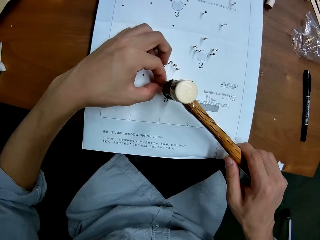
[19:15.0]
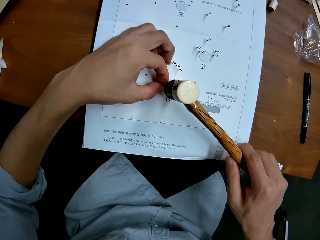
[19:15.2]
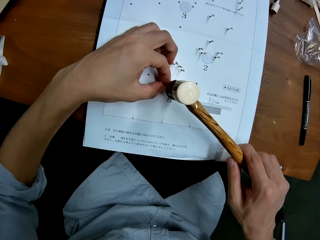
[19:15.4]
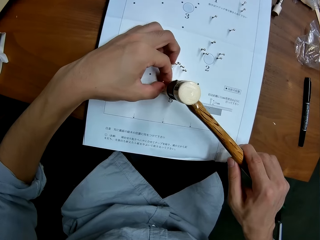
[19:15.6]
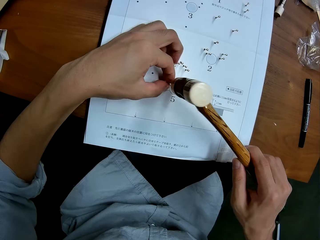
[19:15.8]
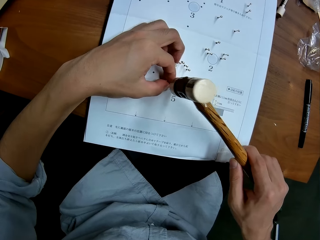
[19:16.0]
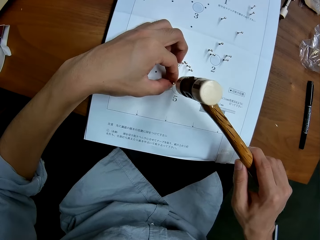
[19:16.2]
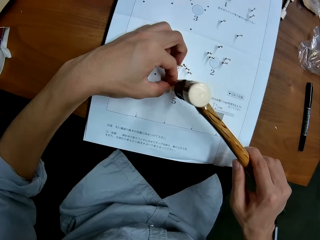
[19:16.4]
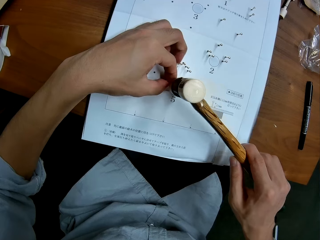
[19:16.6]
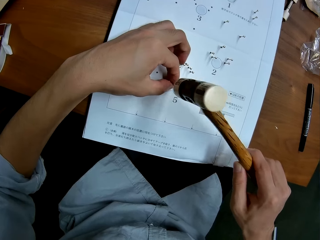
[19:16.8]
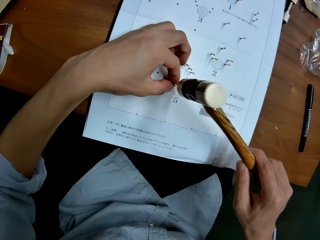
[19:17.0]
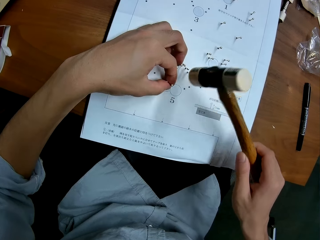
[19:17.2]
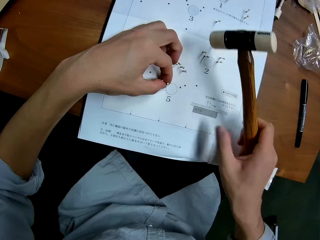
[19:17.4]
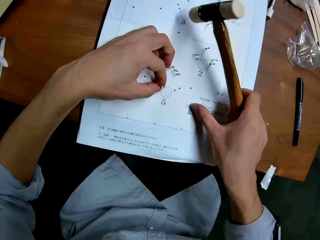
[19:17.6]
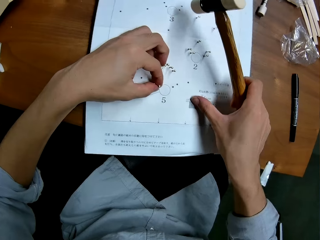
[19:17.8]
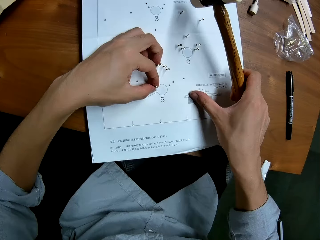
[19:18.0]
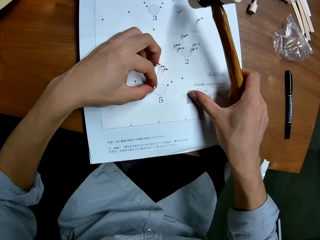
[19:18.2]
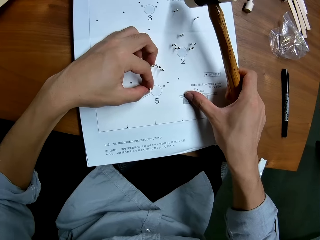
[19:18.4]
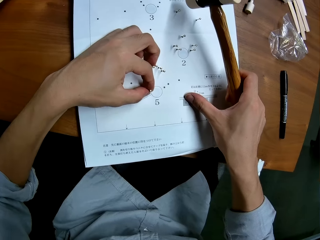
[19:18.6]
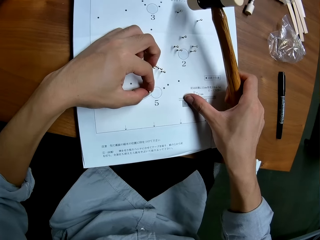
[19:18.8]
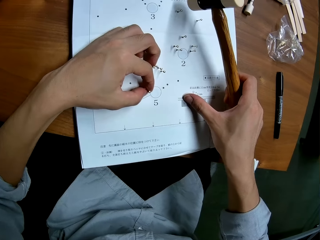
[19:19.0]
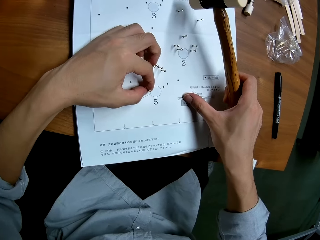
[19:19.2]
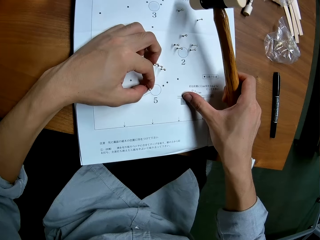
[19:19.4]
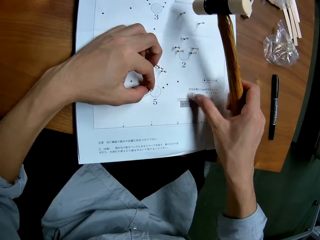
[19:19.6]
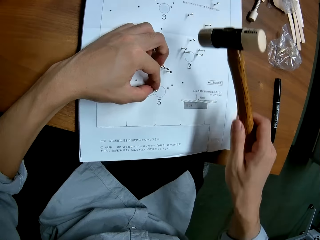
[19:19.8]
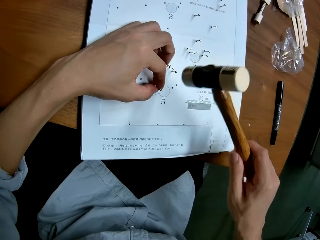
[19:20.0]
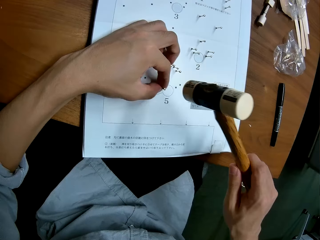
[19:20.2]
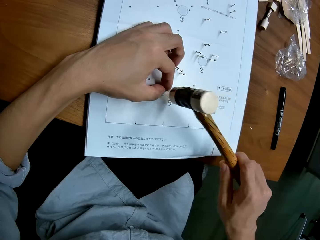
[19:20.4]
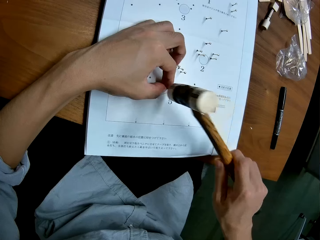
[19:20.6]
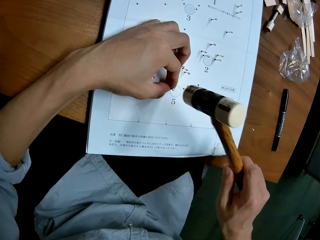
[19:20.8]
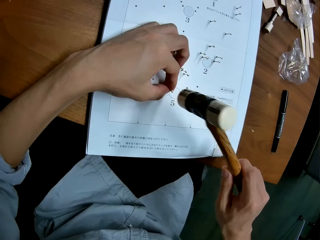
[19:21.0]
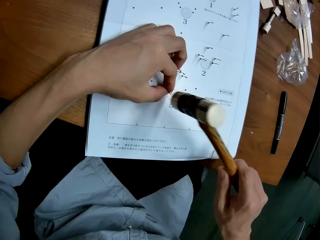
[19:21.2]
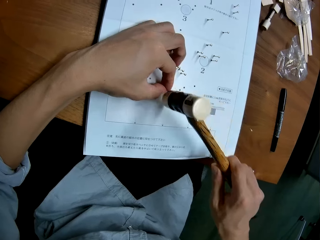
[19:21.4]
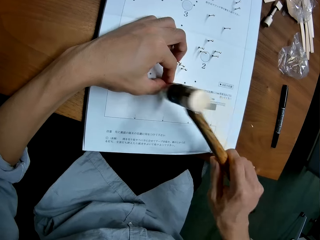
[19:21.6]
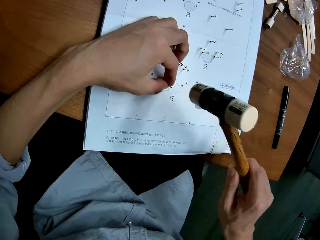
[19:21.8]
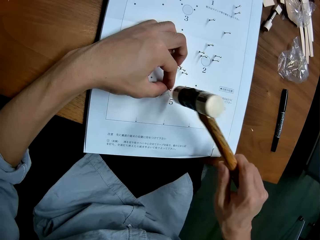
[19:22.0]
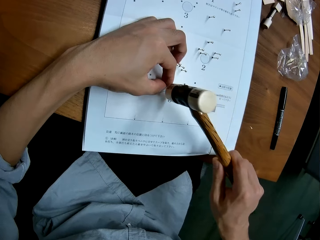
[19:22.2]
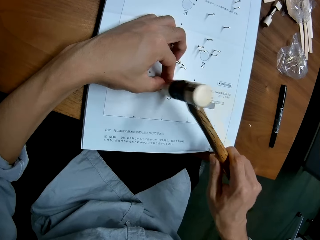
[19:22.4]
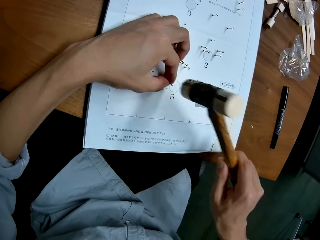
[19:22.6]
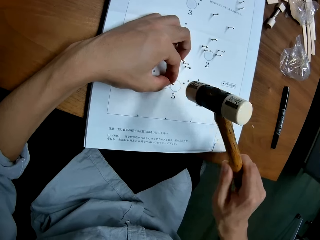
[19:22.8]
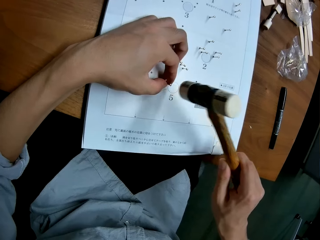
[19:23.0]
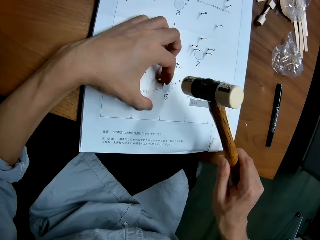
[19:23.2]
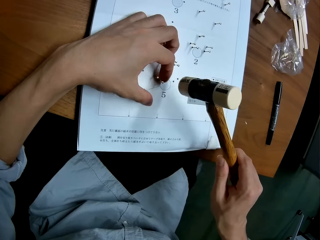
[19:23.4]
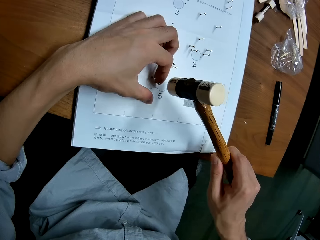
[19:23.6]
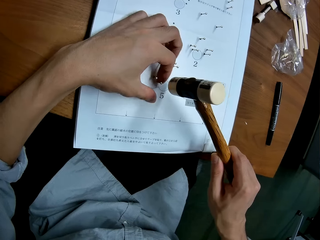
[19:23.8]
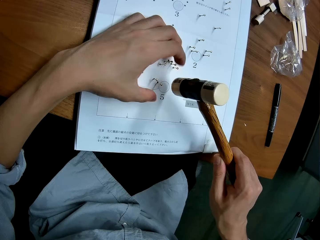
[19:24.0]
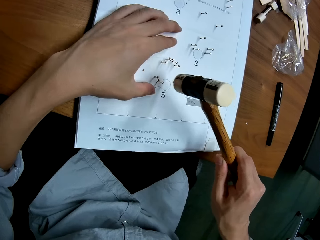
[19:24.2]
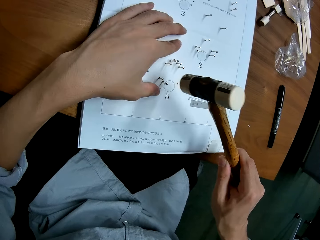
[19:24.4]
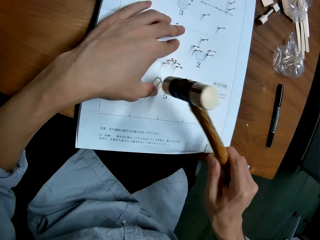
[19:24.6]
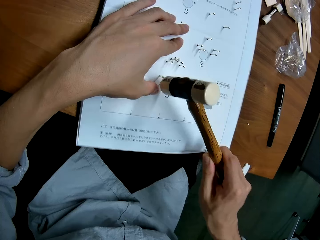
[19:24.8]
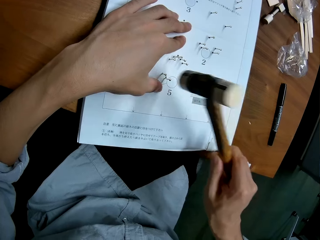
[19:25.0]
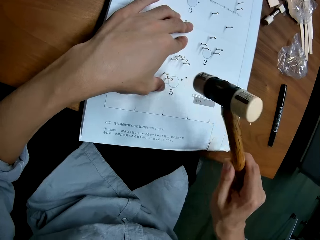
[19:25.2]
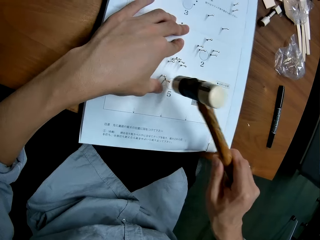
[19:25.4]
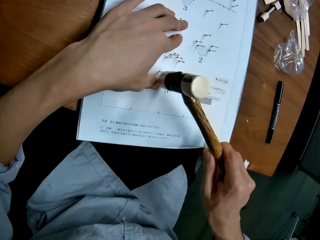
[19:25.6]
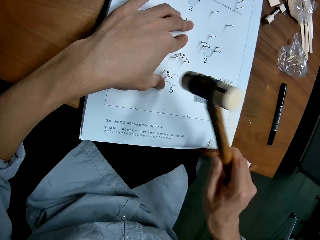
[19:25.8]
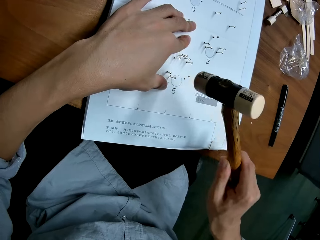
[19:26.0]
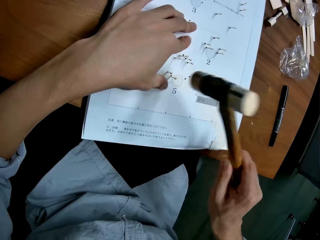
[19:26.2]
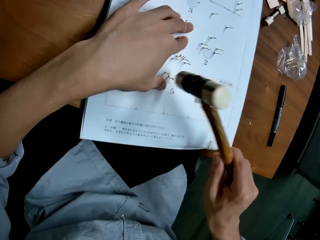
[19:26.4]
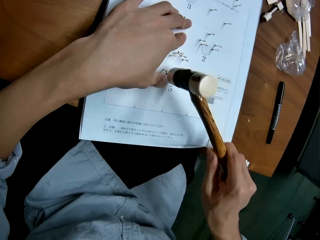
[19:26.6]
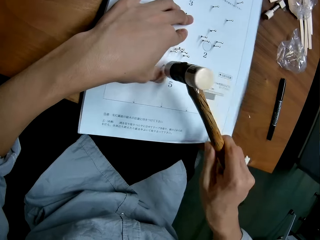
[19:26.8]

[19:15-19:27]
The camera wearer hits the pin into the hole in the leaflet with the hammer. He adjusts the leaflet with his right hand. He drags the paper on the table. He hits the pin into the hole in the leaflet with the hammer. He holds the leaflet with his left hand.

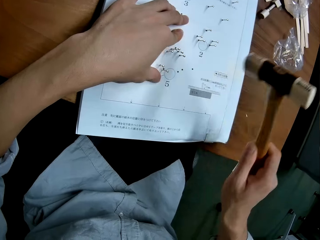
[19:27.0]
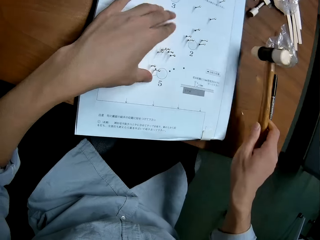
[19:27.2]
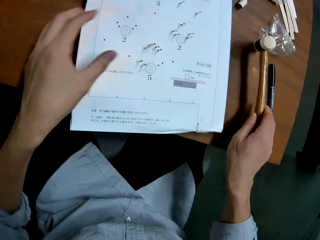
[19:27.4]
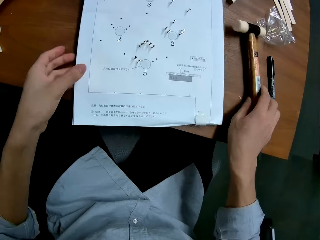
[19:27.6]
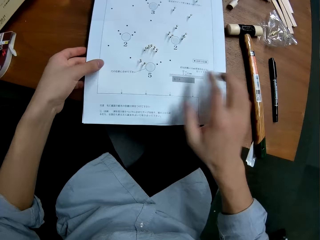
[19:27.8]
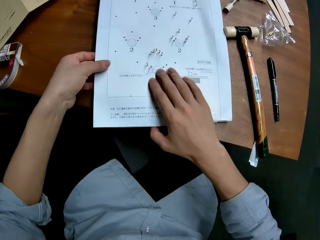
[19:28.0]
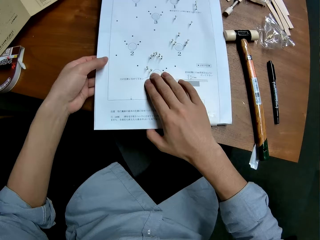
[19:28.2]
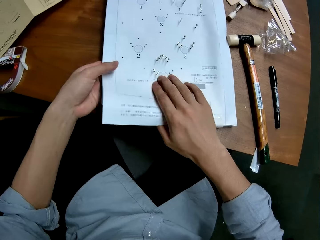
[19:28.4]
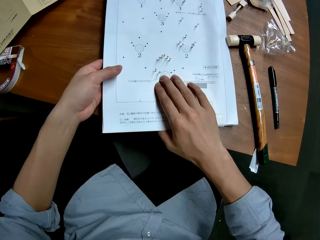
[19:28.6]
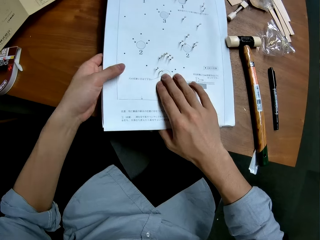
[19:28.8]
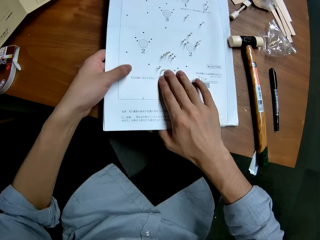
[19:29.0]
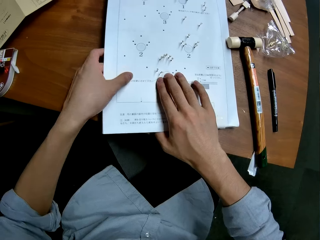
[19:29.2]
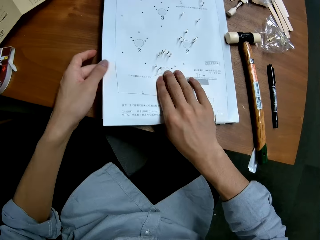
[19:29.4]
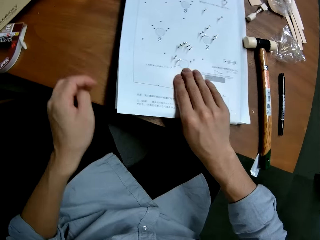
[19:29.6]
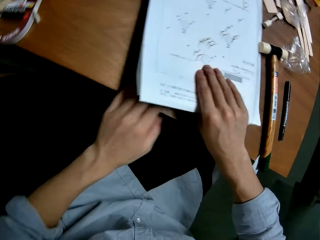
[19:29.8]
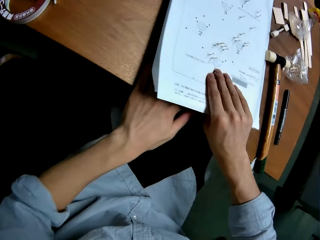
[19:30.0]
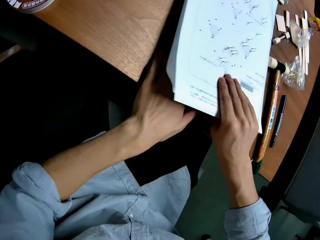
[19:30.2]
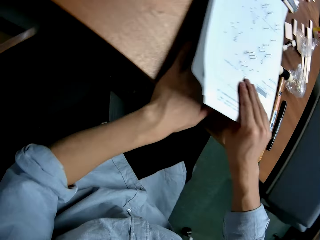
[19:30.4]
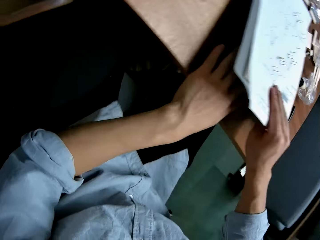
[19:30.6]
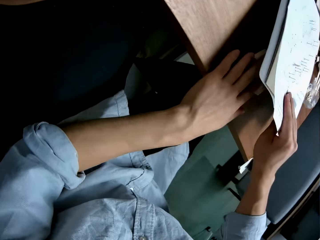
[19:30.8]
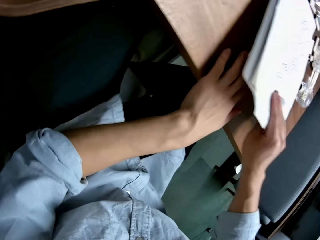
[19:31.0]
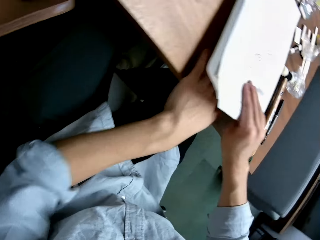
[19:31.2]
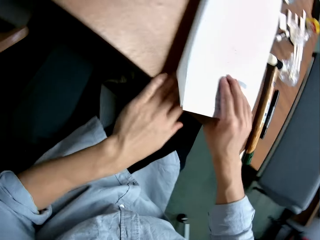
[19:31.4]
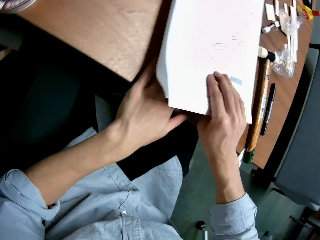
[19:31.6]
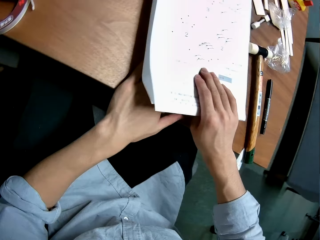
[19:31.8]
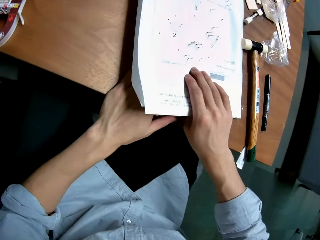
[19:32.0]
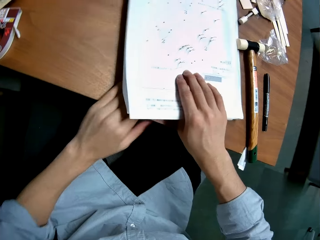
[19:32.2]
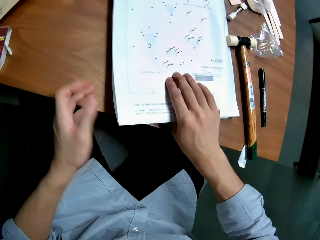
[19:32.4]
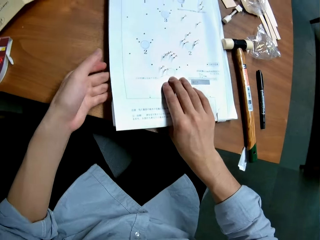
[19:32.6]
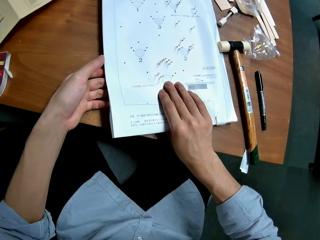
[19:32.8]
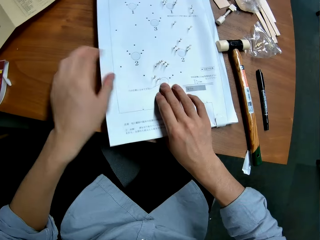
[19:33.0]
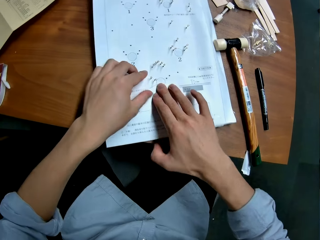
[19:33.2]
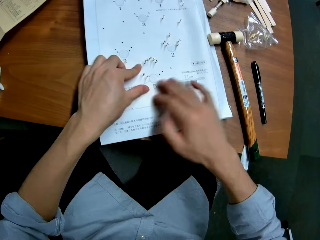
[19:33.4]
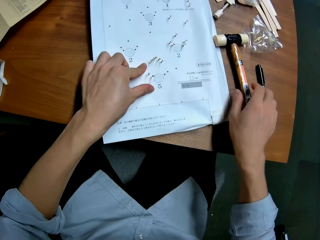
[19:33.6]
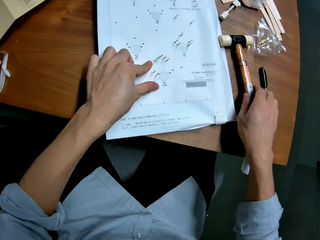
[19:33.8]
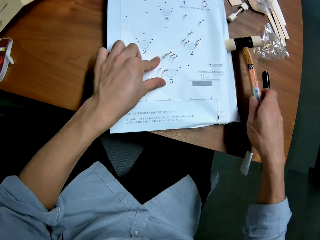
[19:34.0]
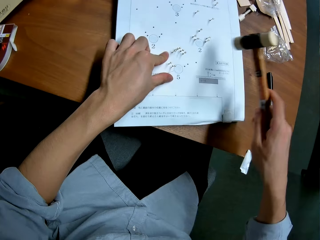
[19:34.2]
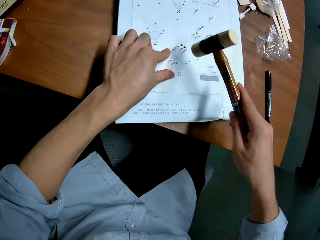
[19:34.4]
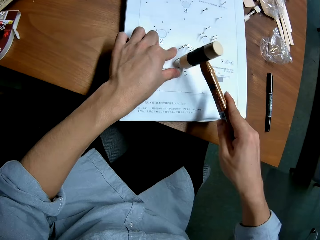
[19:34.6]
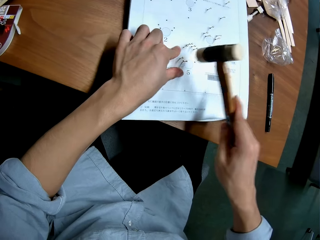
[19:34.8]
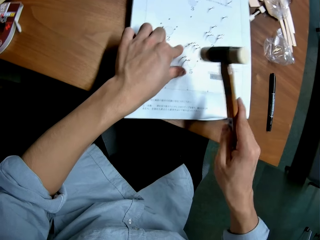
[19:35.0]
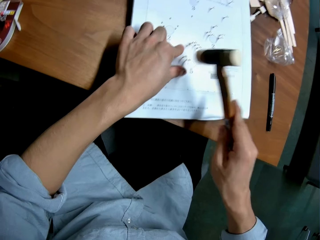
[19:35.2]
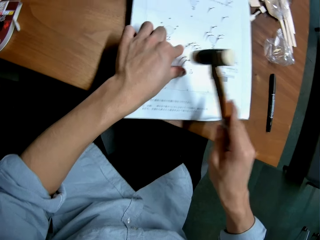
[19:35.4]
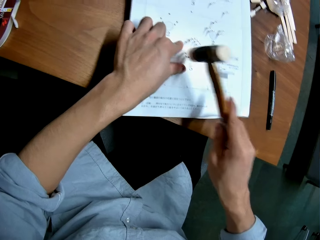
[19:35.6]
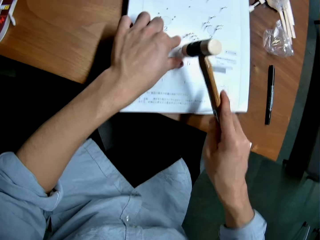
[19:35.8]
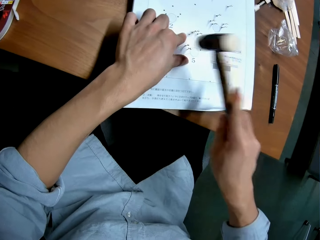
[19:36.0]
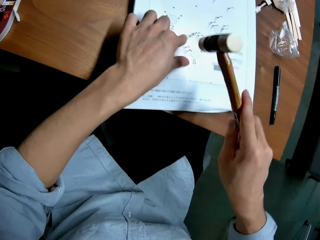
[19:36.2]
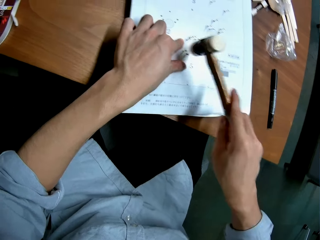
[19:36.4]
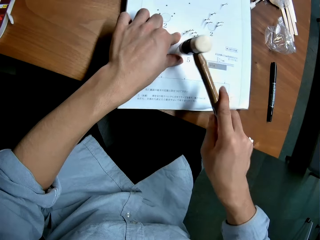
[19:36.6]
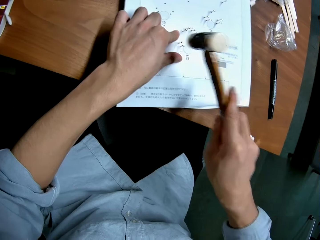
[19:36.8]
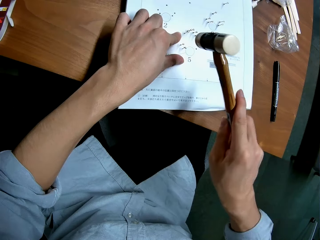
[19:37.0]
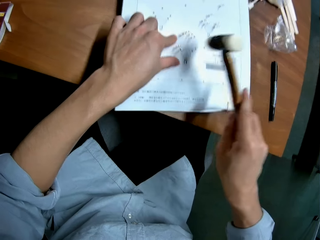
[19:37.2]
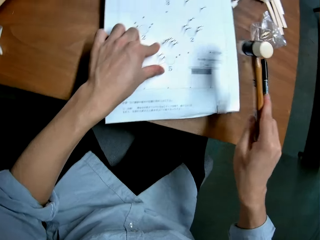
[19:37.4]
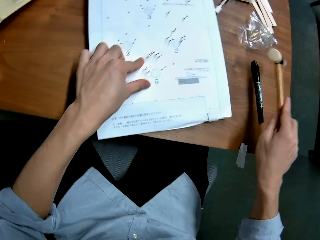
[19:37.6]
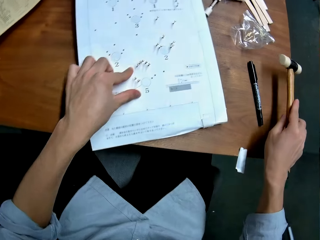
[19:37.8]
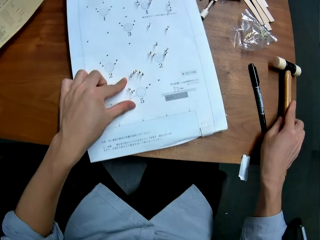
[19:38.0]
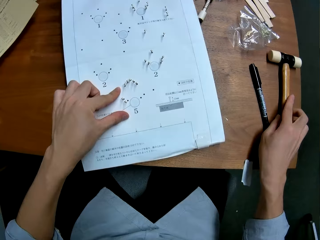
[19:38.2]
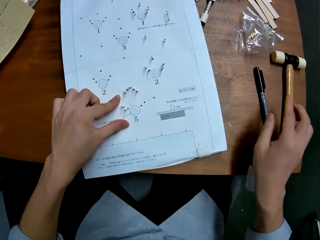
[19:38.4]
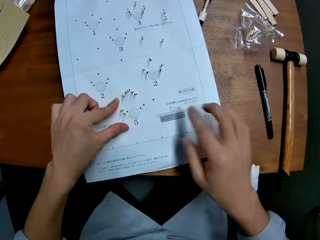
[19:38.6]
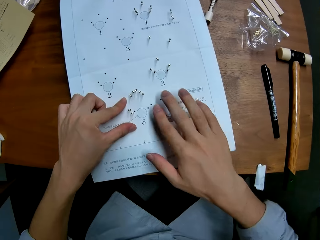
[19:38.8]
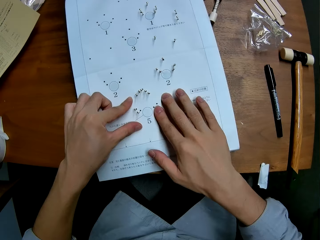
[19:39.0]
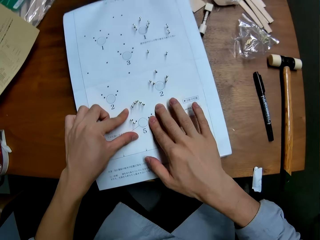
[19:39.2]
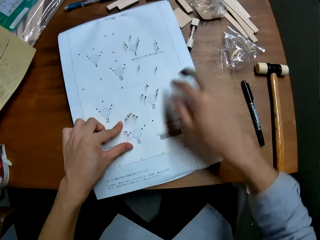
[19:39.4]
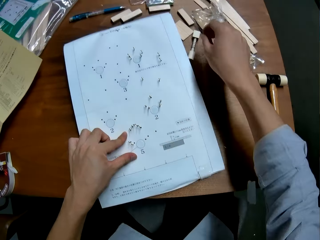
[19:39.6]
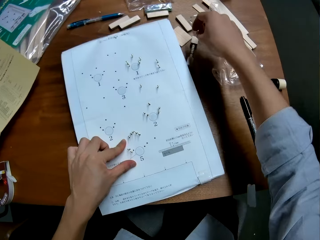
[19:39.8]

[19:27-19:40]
The camera wearer drops the ballpein hammer on the table with his right hand. He adjusts the leaflet with both hands. He holds the papers up. He puts the papers down. He holds the leaflet with his left hand. He picks up the hammer from the table with his right hand. He hits the pin into the hole in the leaflet with the hammer. He drops the hammer on the table with his right hand. He touches the leaflet with both hands.
